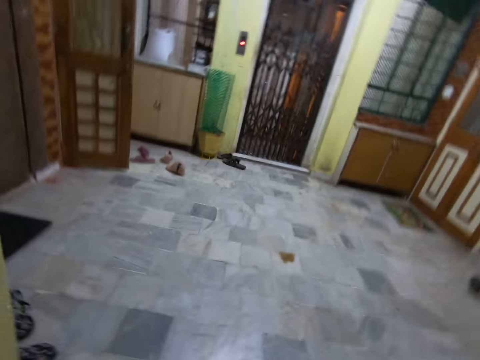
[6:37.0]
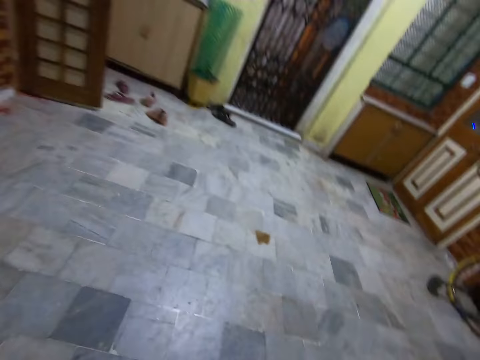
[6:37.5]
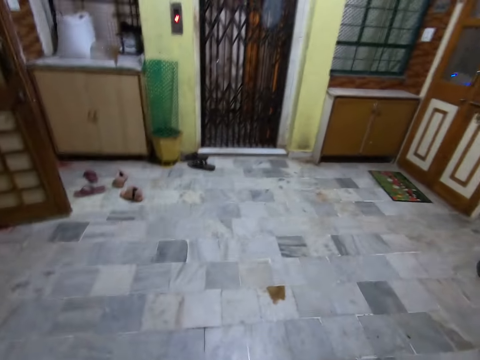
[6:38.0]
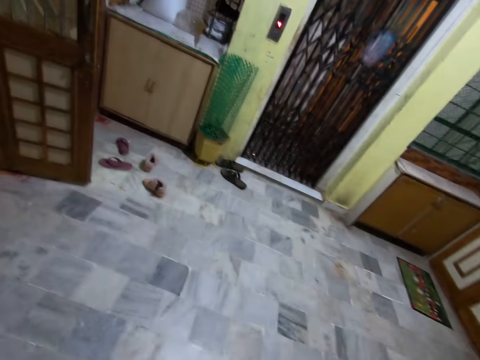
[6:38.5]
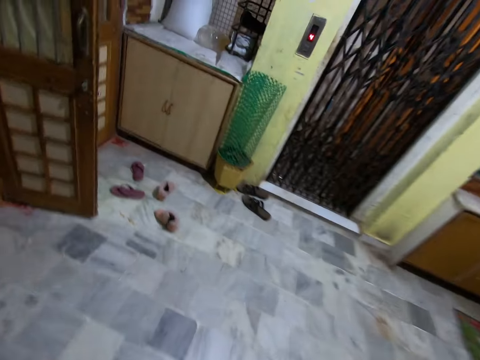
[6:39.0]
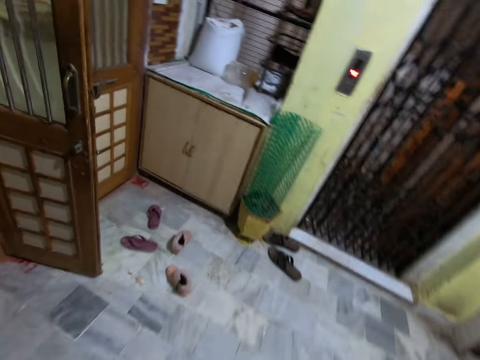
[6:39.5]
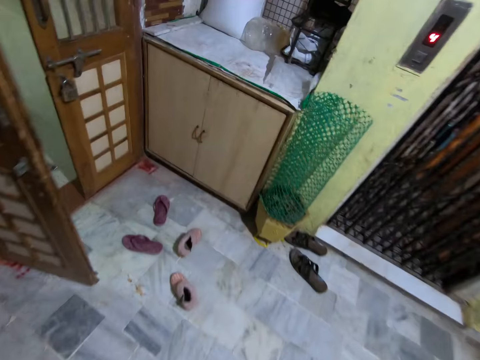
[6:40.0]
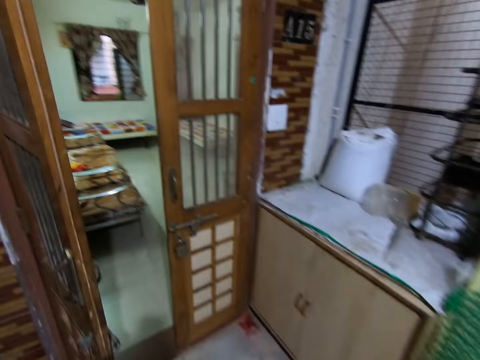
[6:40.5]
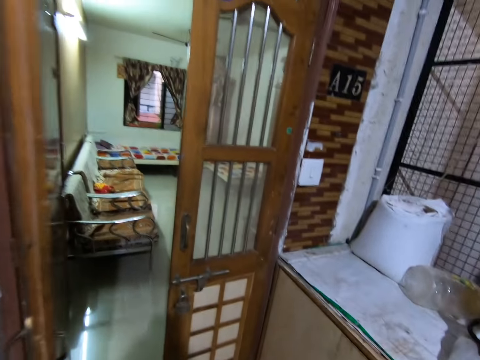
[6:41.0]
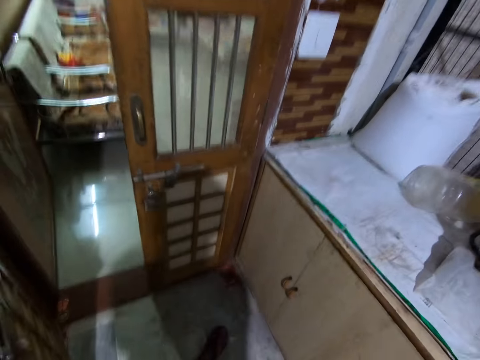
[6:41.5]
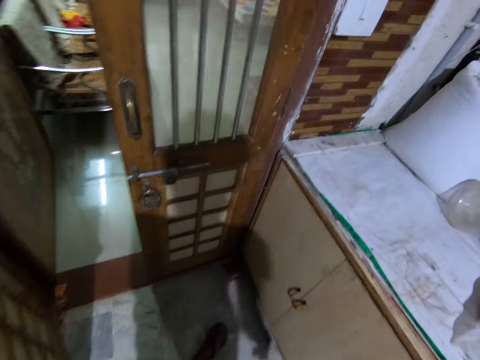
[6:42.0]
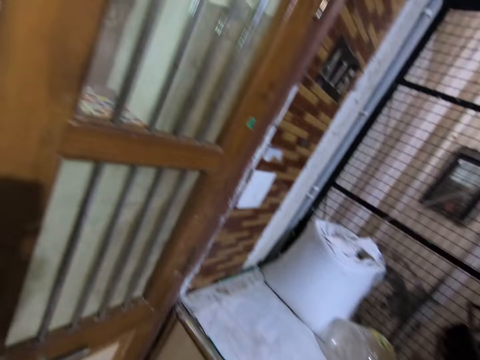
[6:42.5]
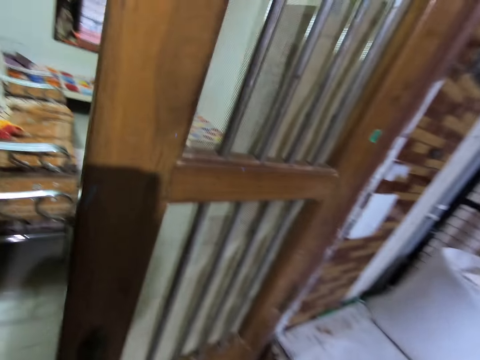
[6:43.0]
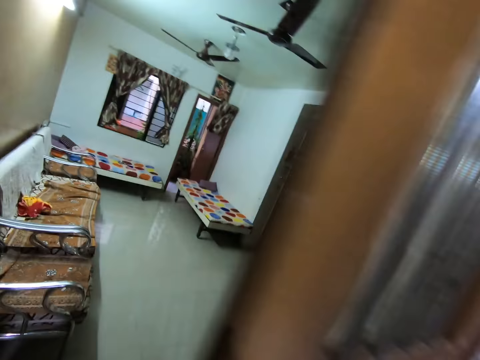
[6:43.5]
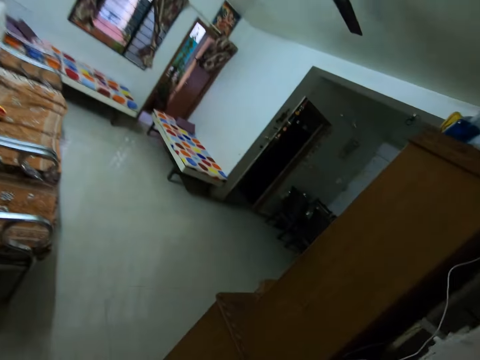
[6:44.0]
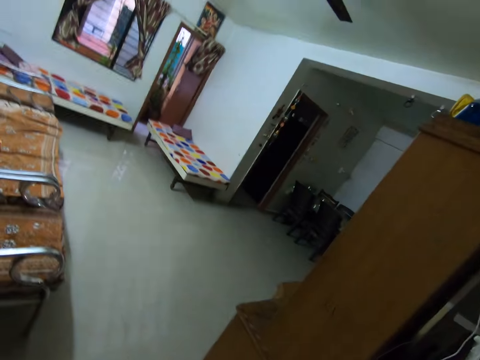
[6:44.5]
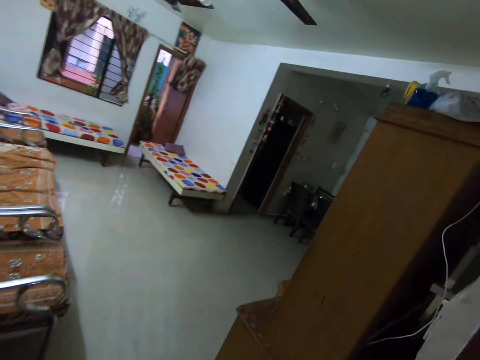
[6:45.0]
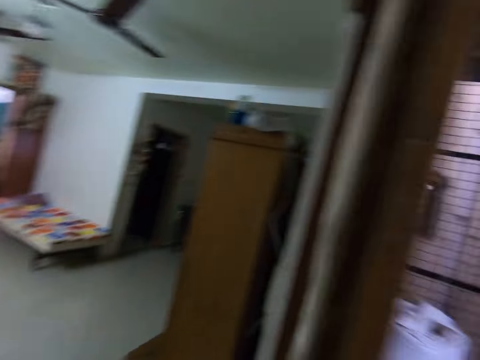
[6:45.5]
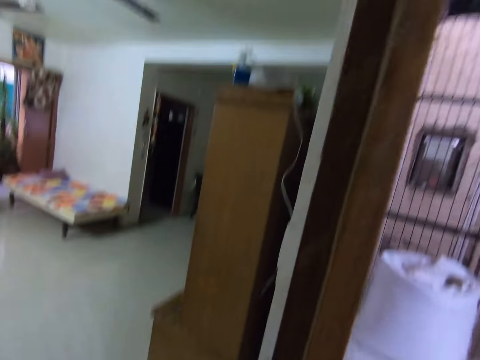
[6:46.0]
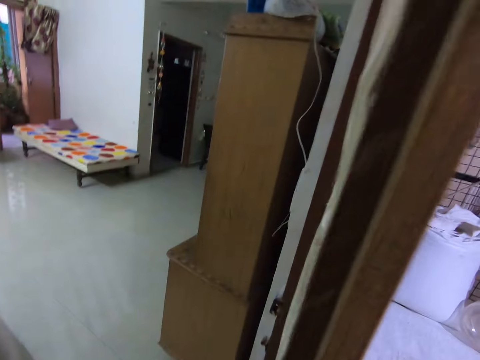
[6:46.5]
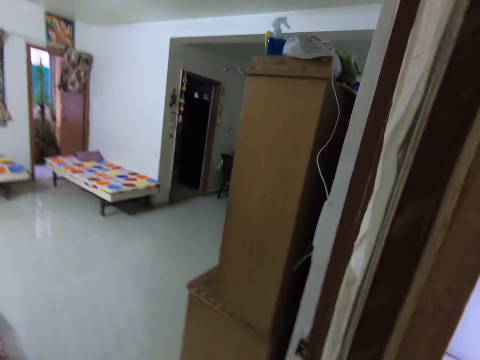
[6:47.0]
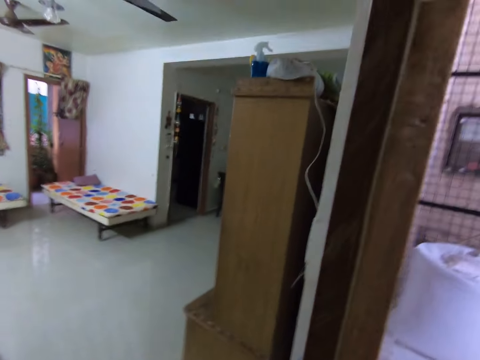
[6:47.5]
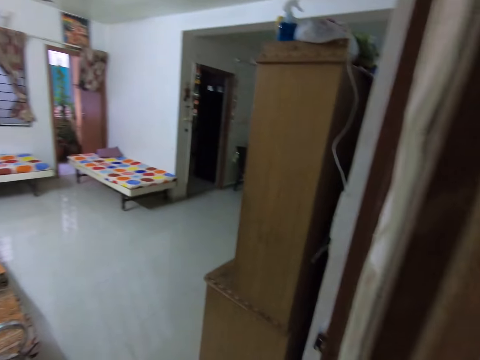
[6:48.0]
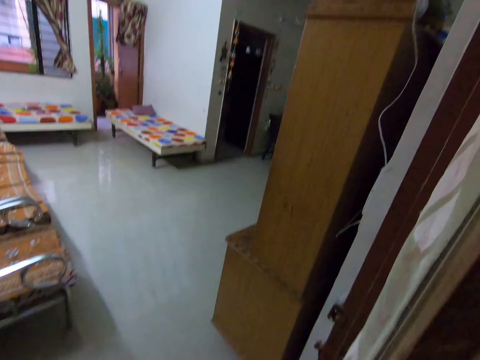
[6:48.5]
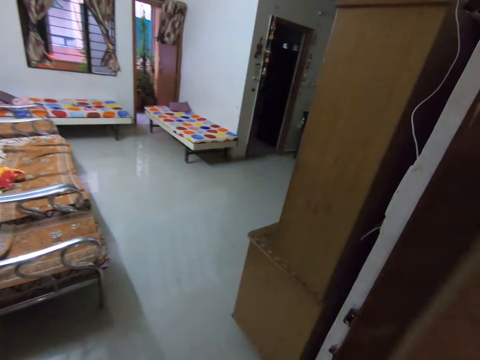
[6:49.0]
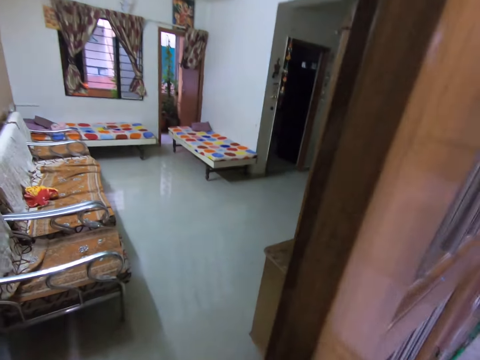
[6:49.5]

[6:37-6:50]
The camera wearer walks around the room. They open the door. They look at the room. They walk around the room. They call out somebody.

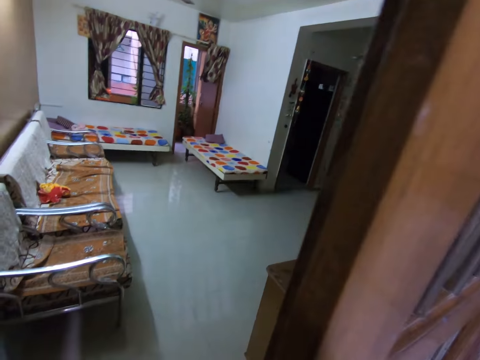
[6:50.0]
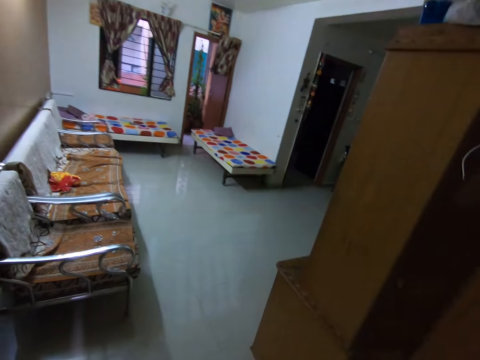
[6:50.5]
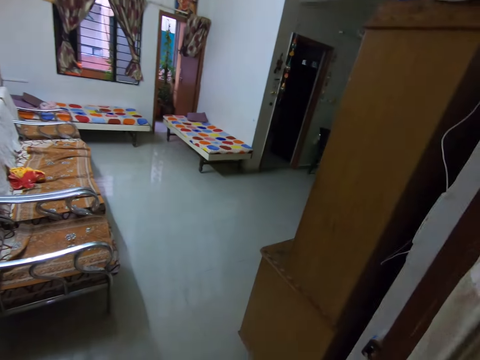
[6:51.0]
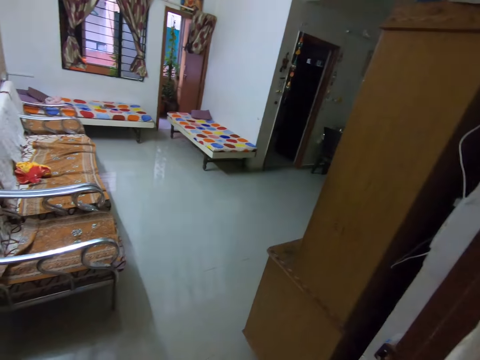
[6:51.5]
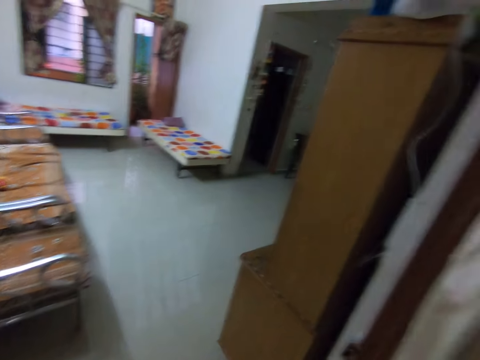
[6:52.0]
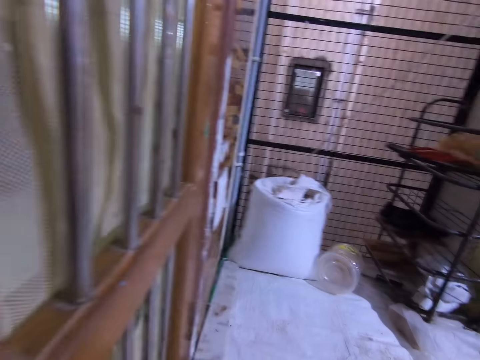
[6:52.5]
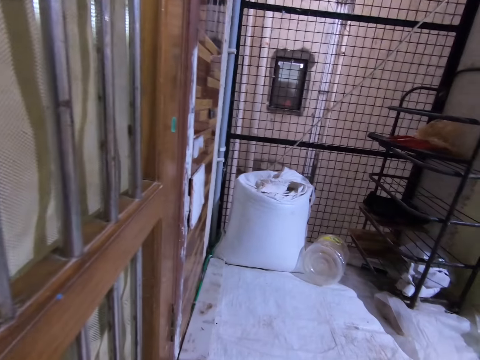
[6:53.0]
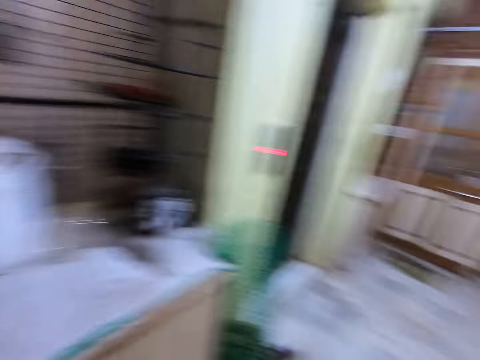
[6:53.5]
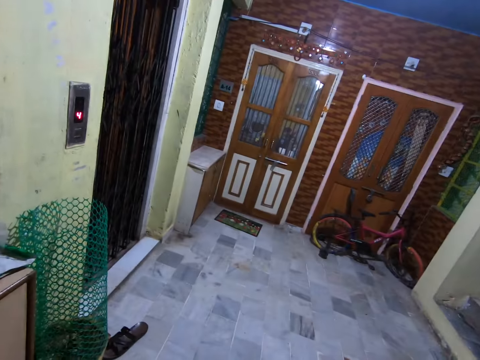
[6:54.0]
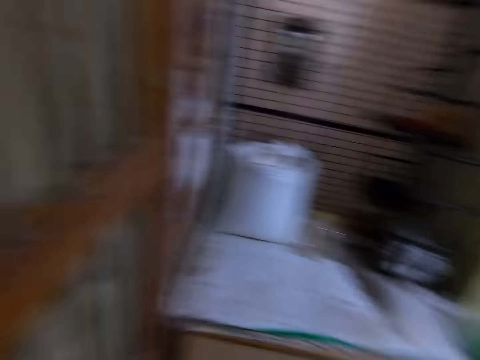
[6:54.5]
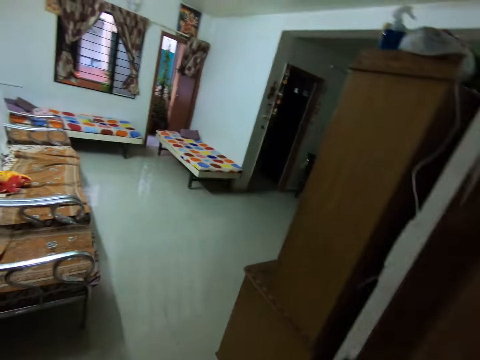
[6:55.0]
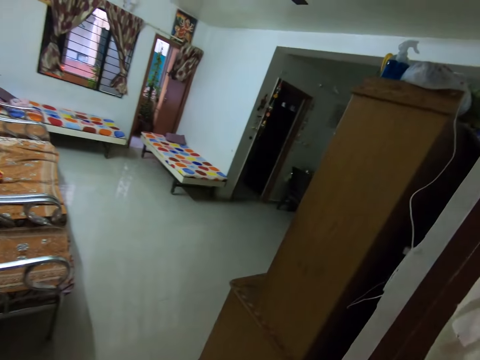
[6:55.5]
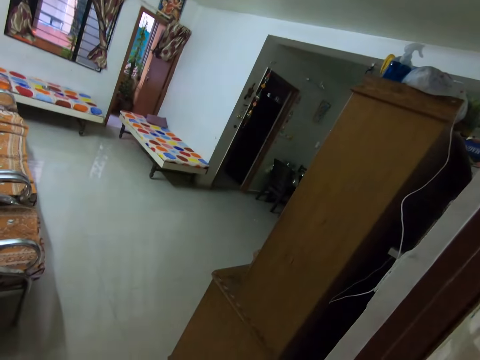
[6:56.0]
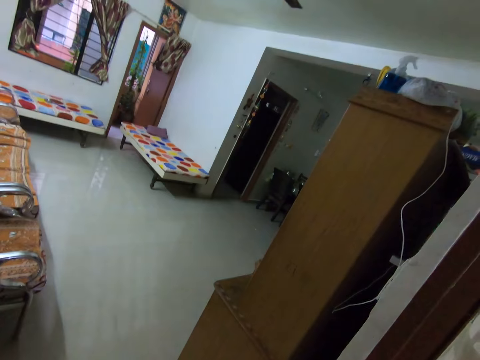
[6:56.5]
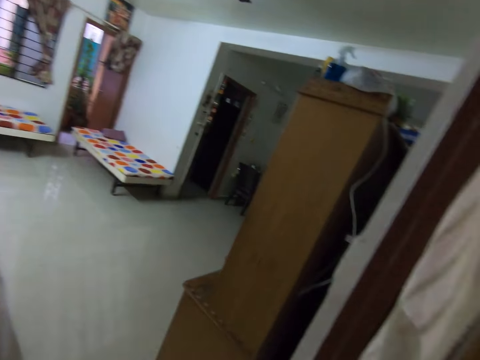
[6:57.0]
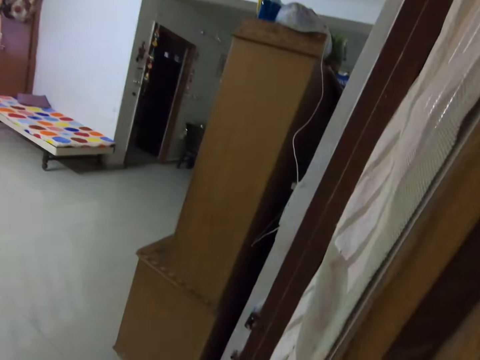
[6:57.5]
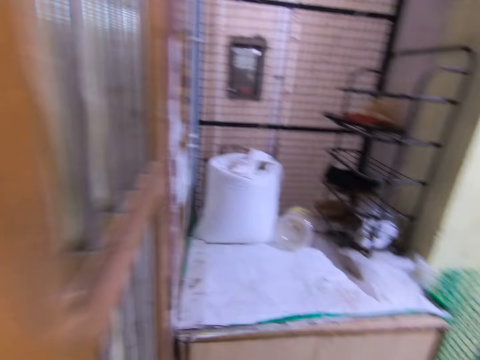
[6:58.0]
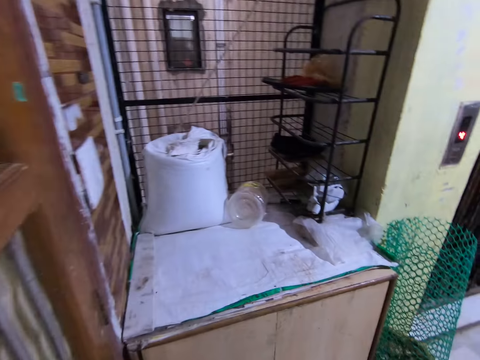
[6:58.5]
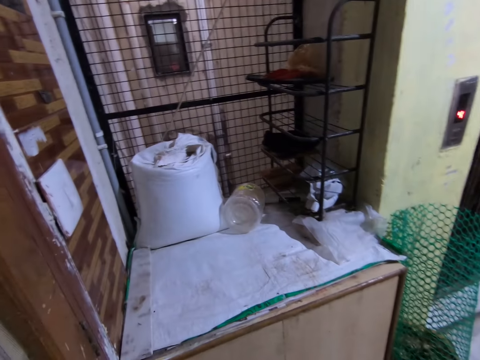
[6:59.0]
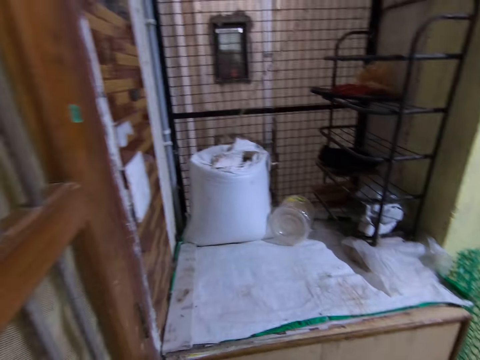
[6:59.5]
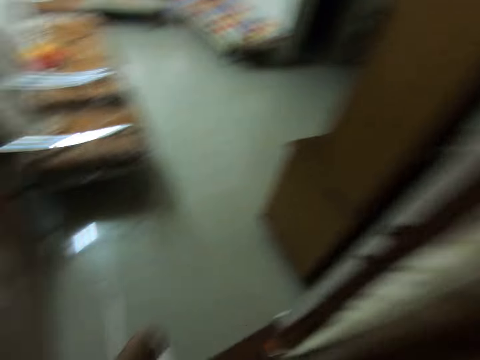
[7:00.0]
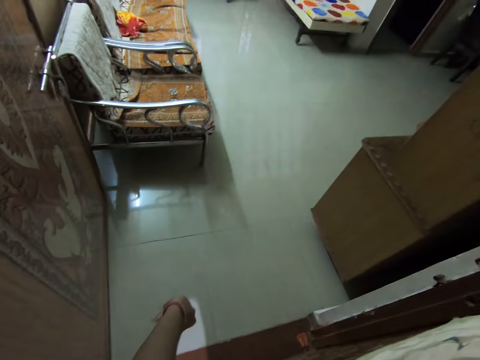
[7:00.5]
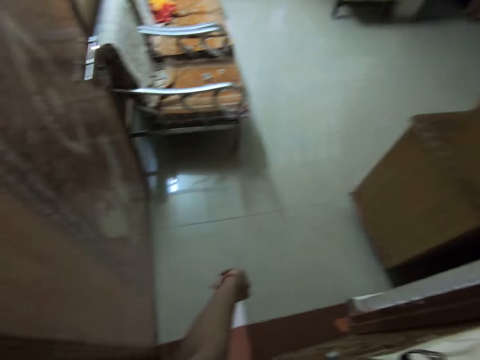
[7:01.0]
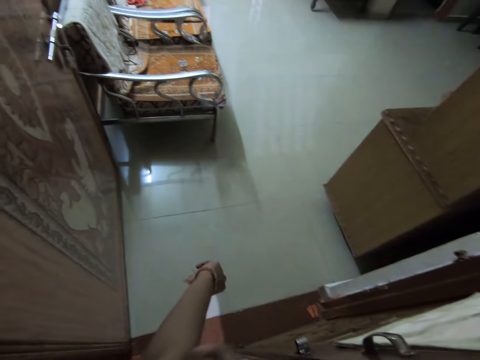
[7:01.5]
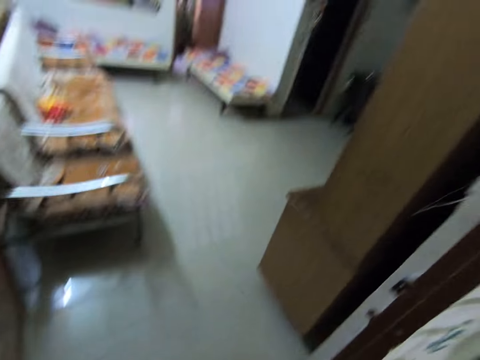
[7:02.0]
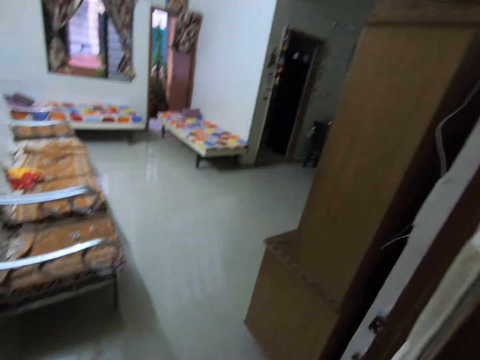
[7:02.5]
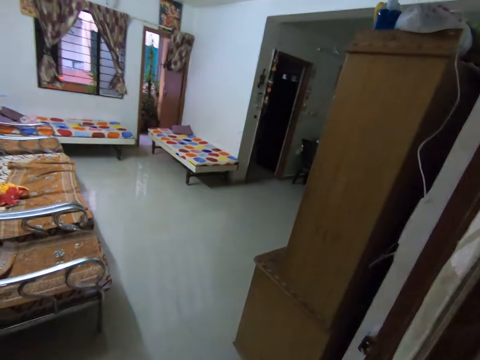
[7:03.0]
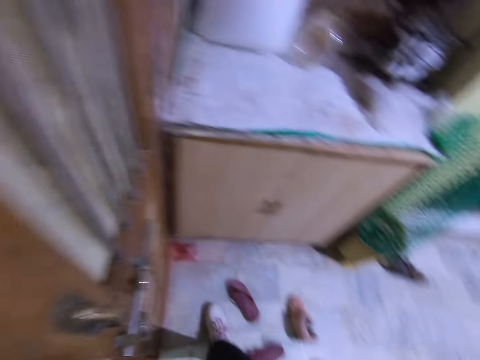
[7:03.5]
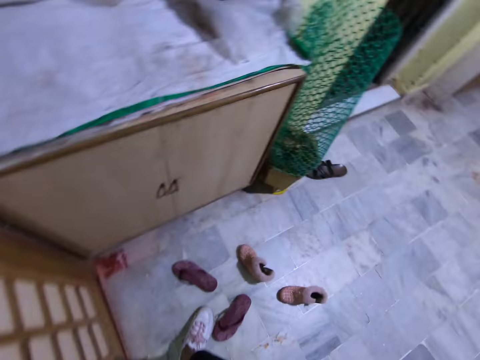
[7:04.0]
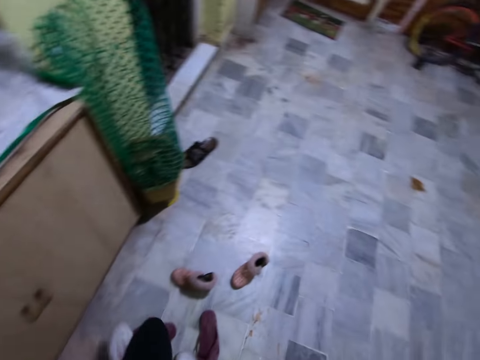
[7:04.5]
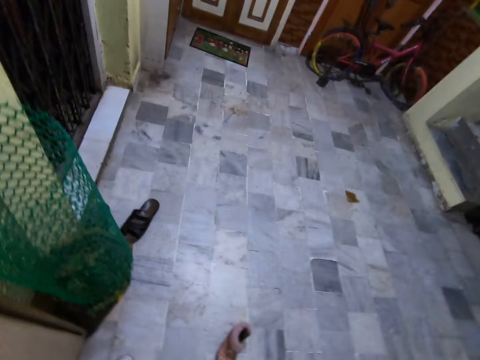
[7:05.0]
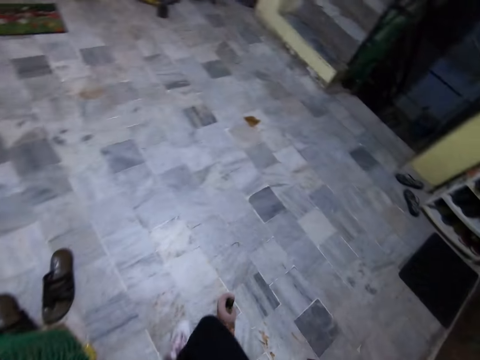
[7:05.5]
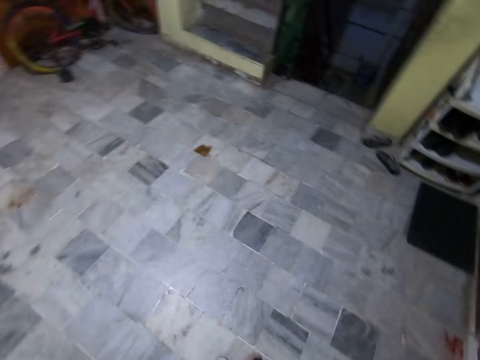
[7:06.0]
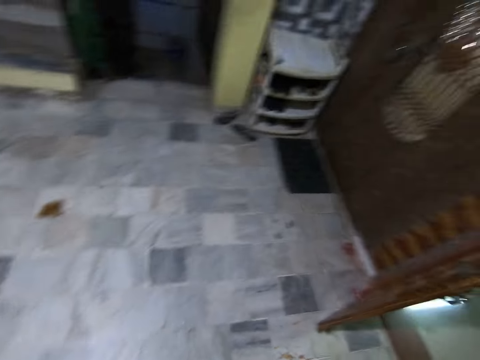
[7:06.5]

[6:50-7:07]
The camera wearer looks at the room. They walk around the compound. They look around the room. They call out somebody. They walk around the compound. They look at the room. They walk around the compound.
